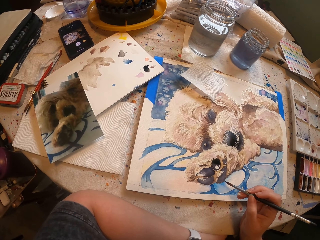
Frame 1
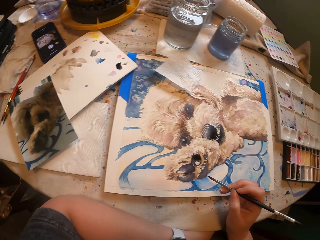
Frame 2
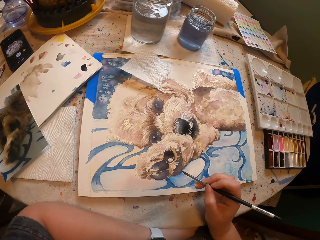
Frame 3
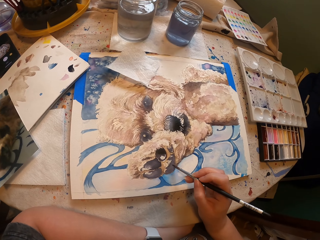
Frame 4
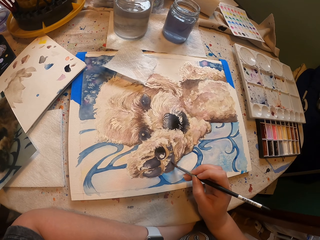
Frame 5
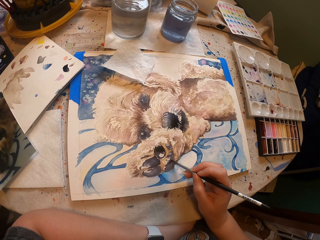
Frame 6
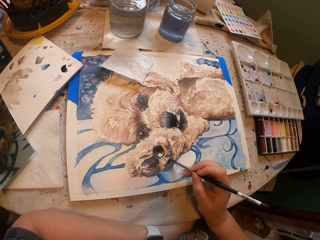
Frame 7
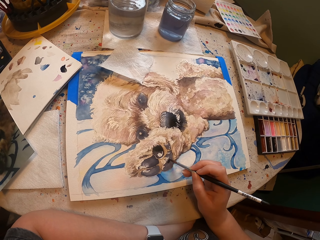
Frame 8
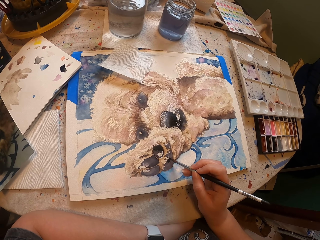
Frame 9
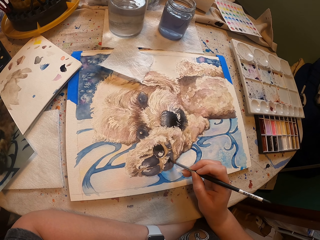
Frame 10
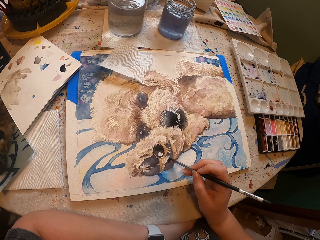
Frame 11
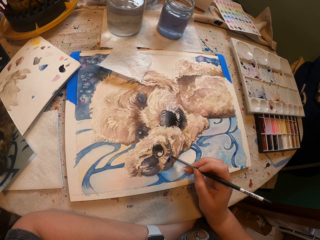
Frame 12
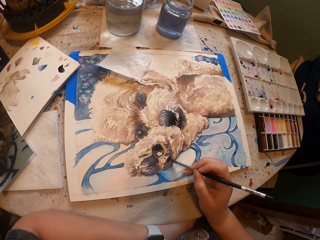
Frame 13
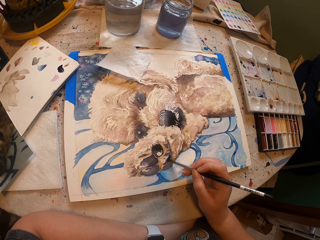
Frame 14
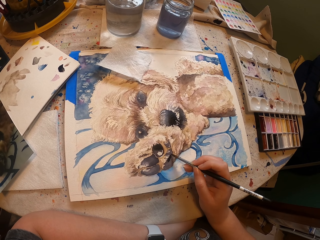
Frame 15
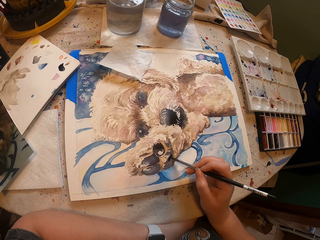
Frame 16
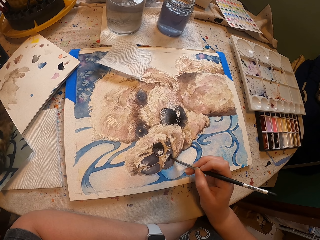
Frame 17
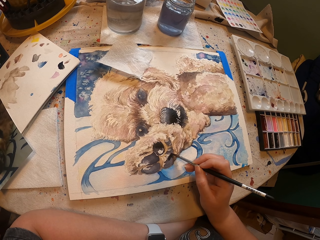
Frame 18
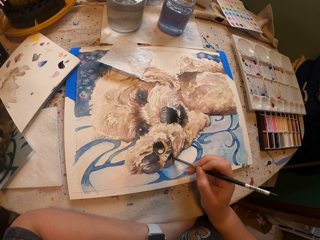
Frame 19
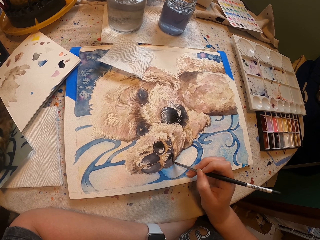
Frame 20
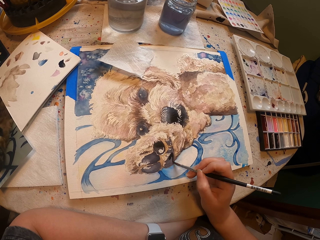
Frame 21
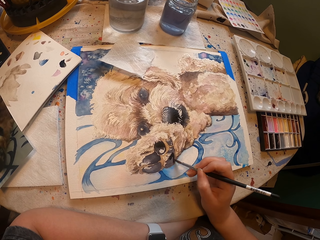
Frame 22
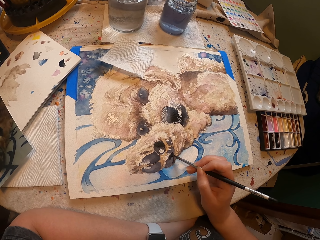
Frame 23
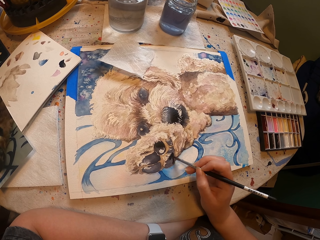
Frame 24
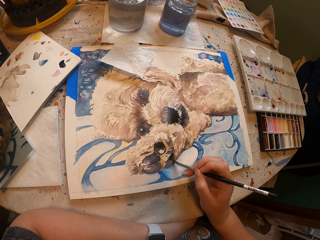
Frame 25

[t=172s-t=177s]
The camera wearer paints the portrait with a brush.

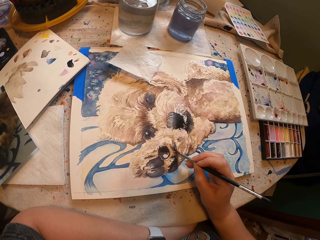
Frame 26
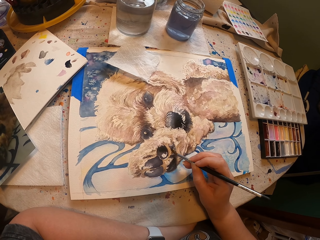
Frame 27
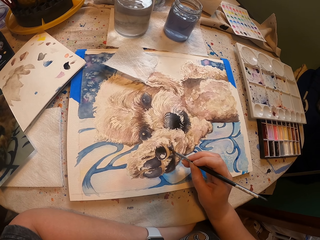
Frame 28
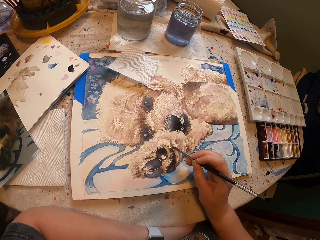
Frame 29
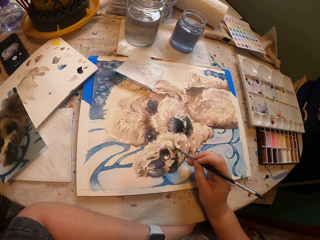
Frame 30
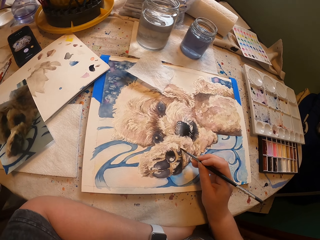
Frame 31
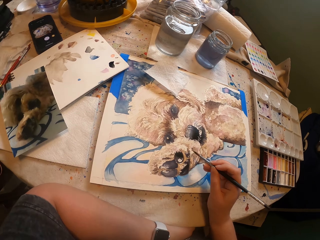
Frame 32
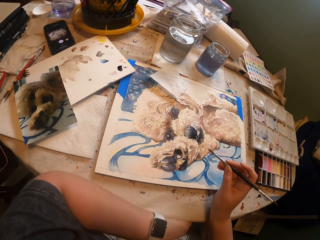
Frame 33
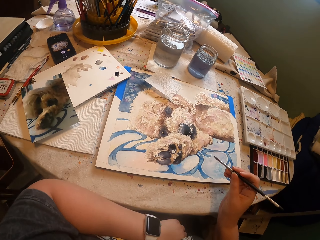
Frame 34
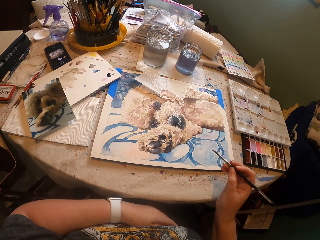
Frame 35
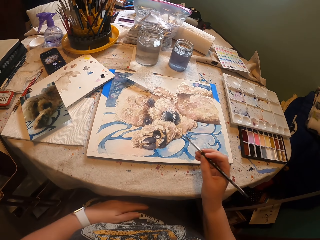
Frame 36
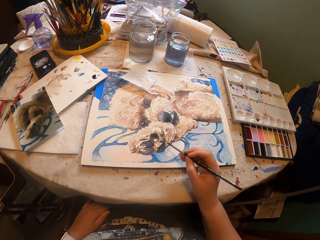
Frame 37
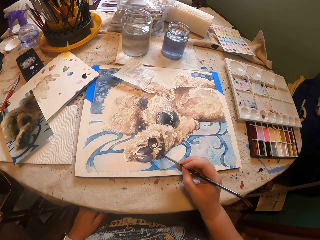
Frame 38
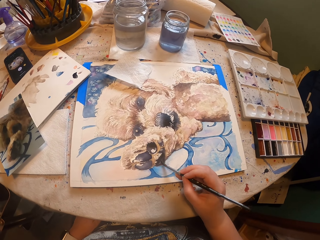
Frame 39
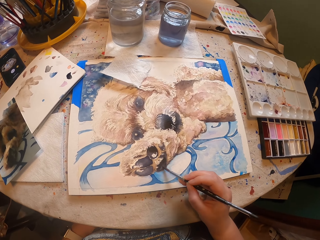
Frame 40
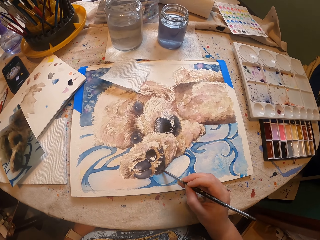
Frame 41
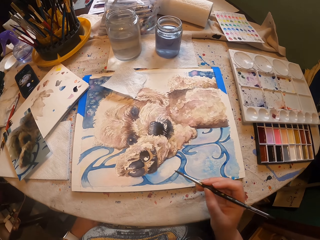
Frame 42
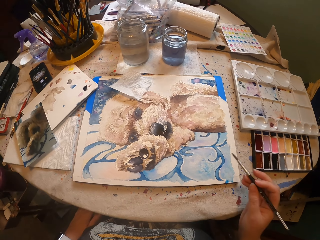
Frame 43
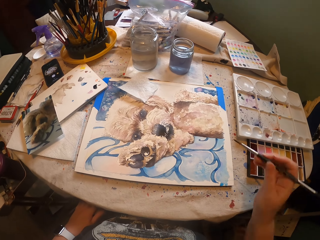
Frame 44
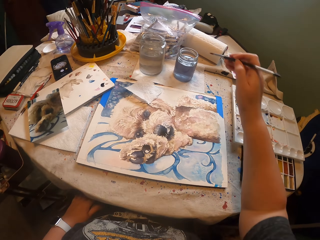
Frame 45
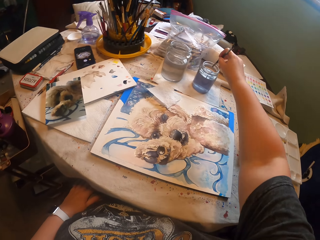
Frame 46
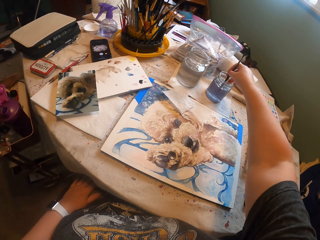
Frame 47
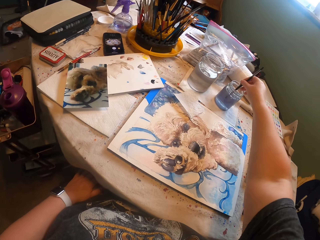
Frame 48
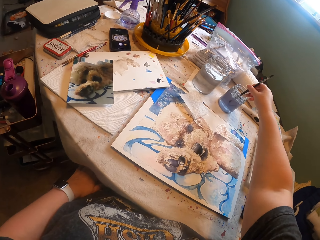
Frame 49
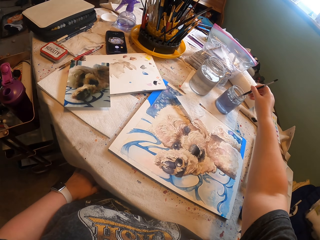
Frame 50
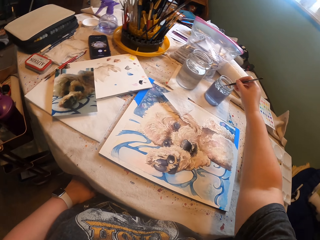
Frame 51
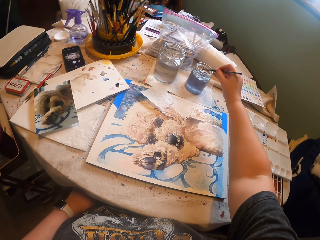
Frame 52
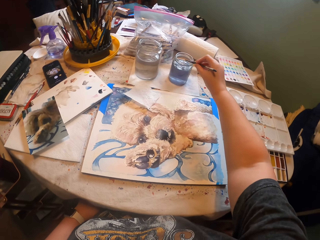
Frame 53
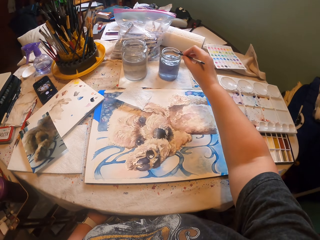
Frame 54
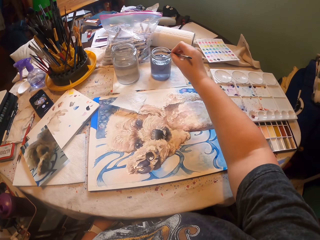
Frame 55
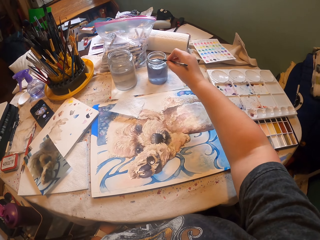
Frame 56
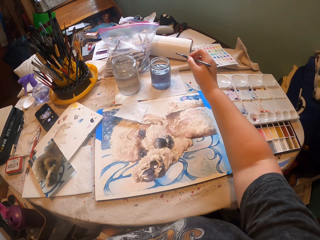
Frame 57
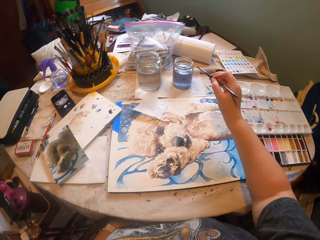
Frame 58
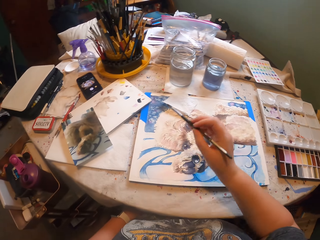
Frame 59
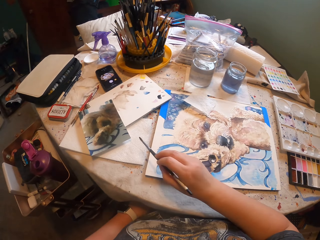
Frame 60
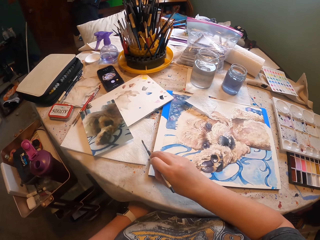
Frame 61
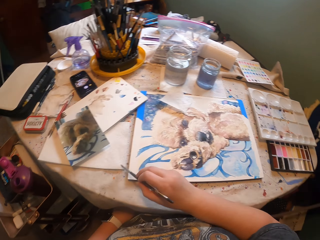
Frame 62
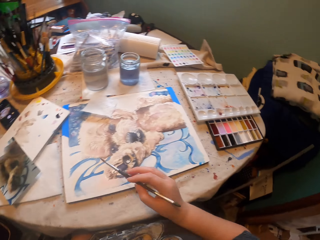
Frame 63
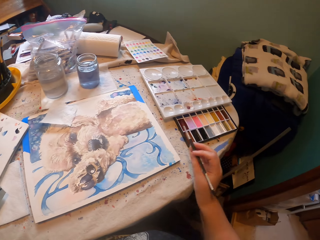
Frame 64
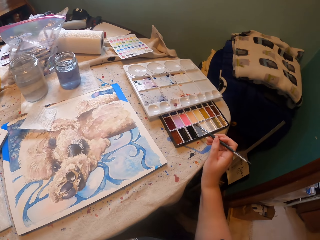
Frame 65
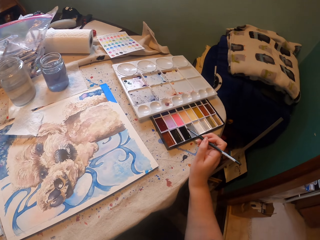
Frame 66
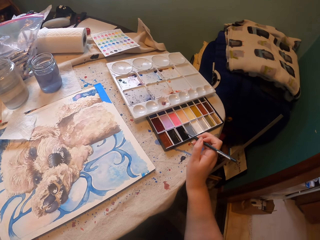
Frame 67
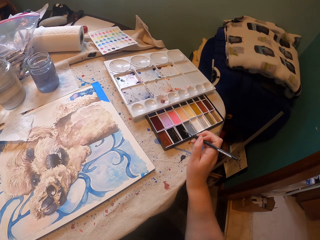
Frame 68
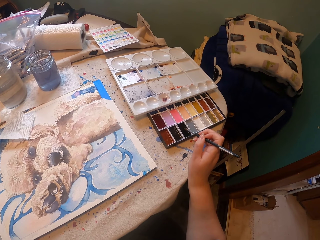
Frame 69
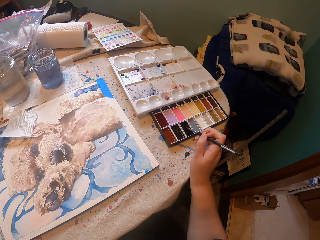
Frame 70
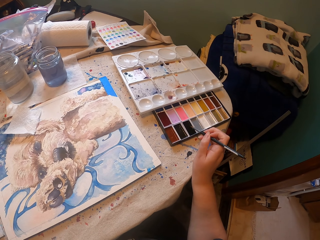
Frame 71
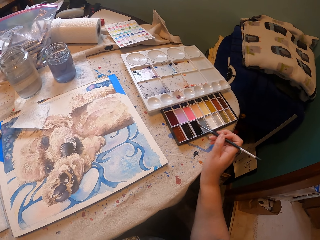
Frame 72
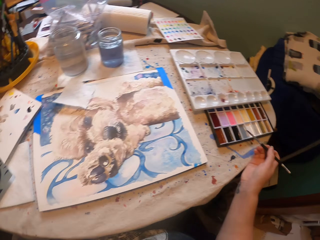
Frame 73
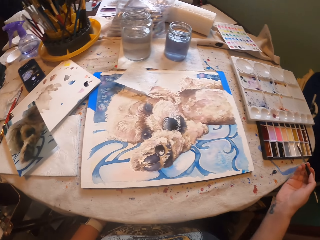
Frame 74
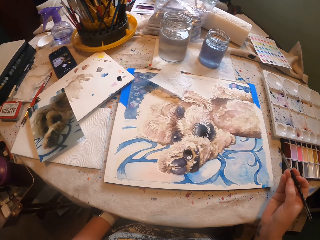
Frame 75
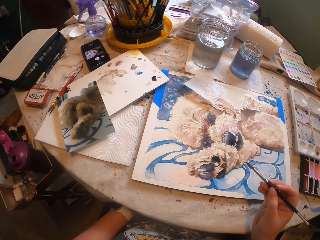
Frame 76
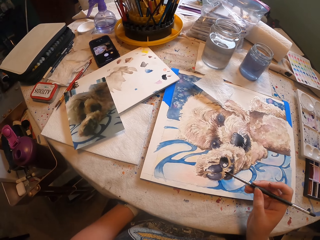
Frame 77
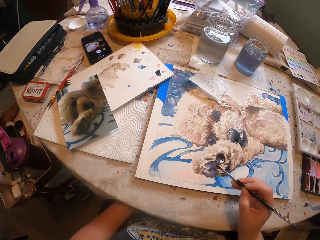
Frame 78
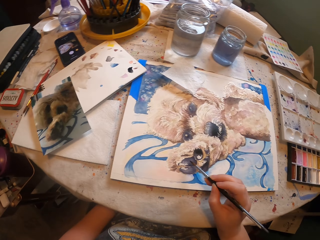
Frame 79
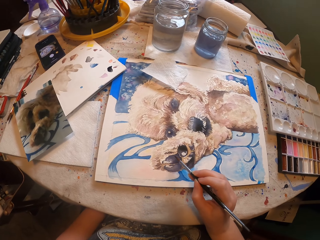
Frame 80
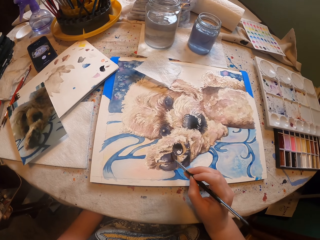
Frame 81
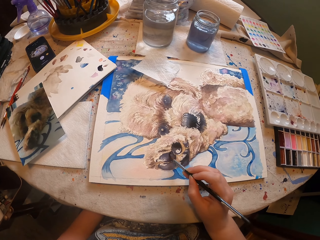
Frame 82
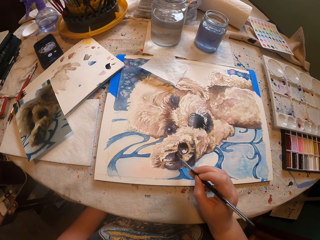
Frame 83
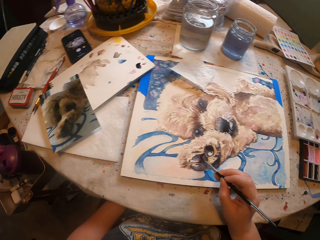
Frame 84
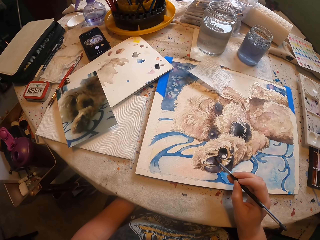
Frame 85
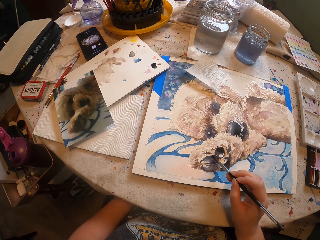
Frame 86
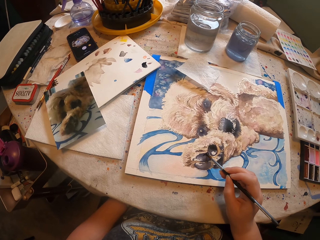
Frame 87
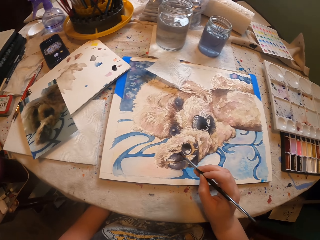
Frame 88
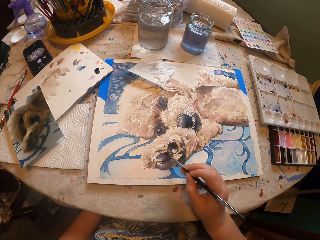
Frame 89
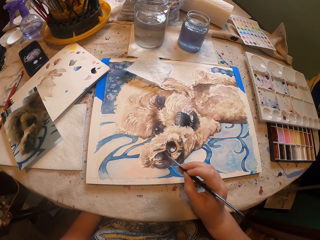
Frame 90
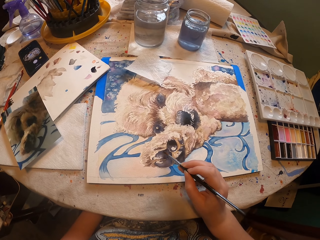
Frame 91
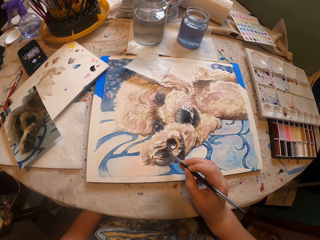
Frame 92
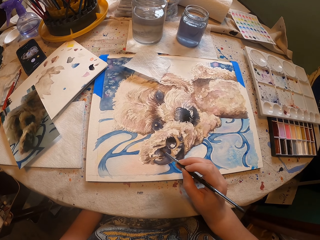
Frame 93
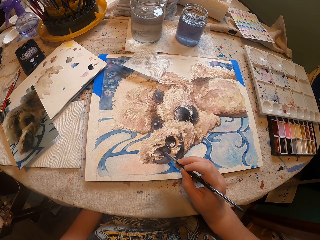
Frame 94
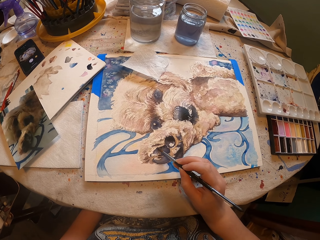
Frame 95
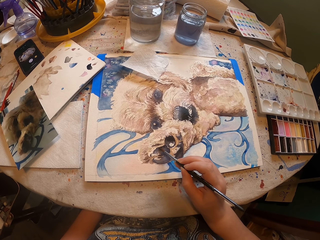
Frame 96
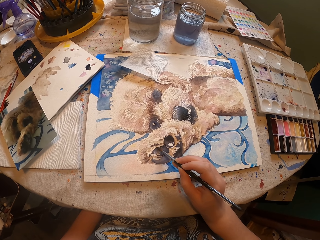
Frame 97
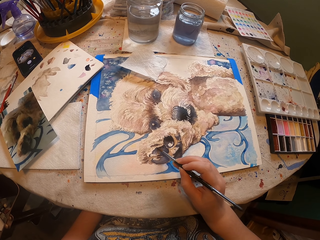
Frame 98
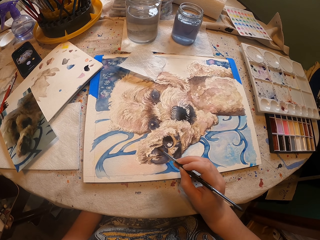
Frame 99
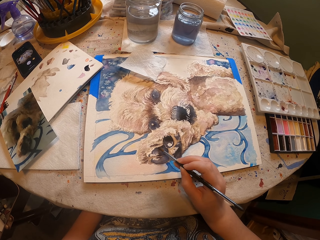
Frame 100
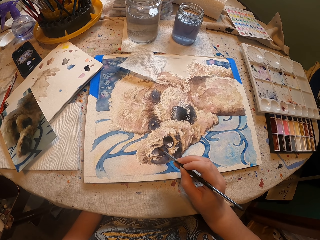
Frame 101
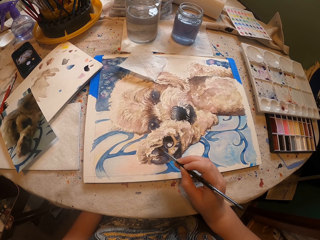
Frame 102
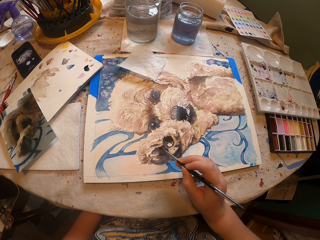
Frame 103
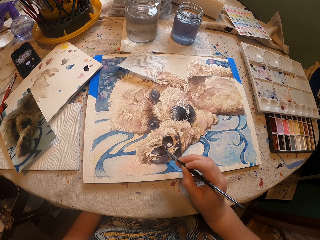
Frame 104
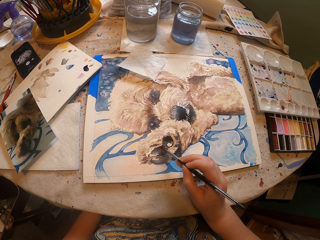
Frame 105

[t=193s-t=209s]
The camera wearer pulls the brush off the portrait. He moves his hand. He paints the portrait with the brush. He dips the brush in a tin. He pulls the brush off the tin. He rubs the brush on the paper. He dips the brush in the paint. He paints the portrait with the brush.
